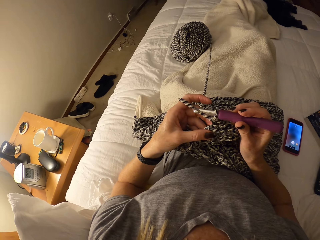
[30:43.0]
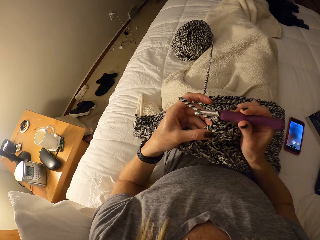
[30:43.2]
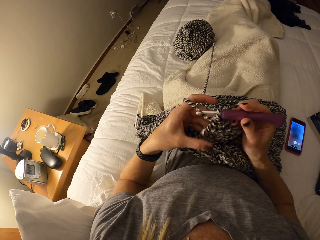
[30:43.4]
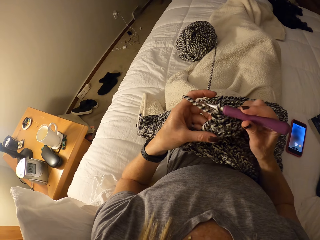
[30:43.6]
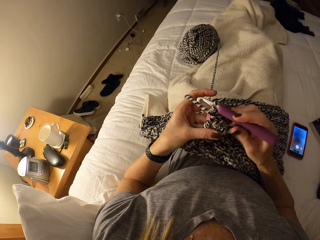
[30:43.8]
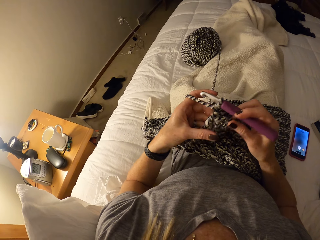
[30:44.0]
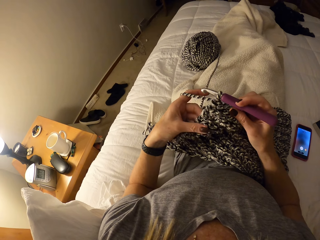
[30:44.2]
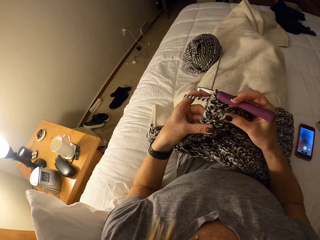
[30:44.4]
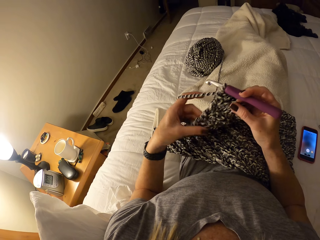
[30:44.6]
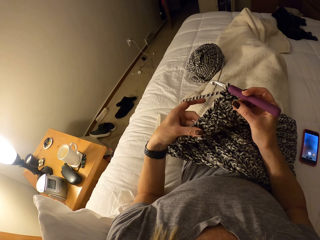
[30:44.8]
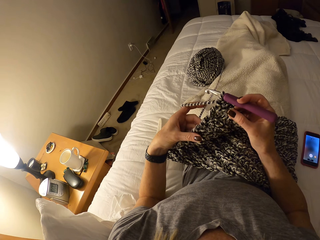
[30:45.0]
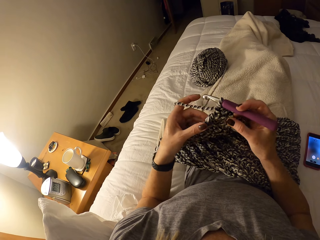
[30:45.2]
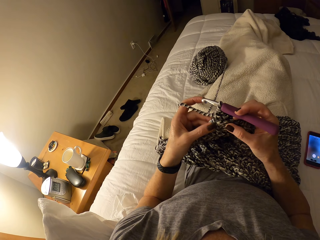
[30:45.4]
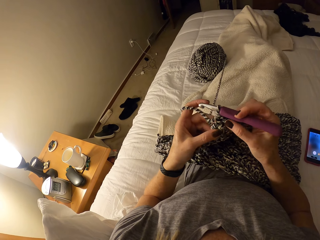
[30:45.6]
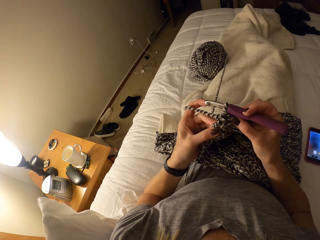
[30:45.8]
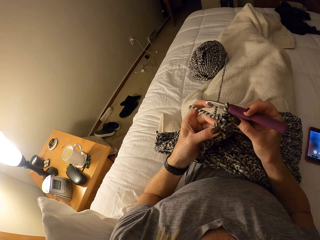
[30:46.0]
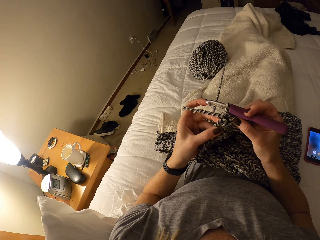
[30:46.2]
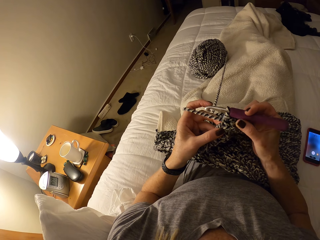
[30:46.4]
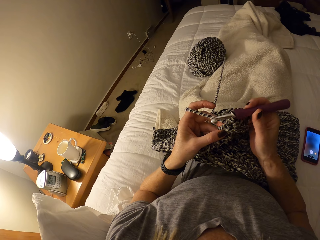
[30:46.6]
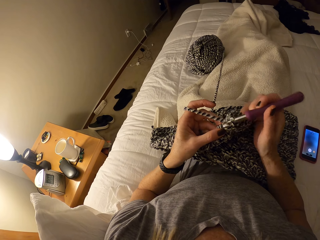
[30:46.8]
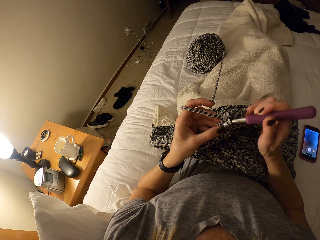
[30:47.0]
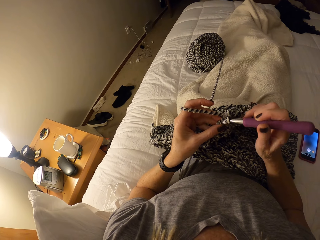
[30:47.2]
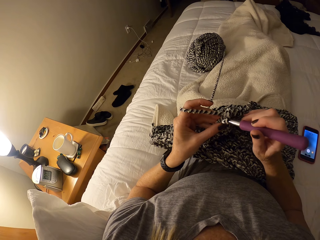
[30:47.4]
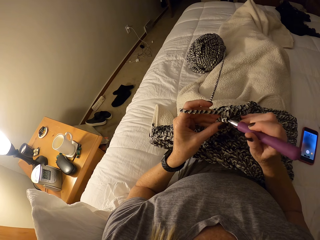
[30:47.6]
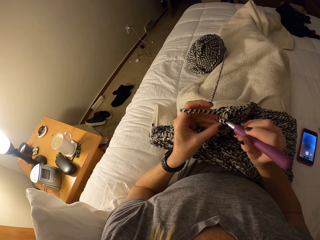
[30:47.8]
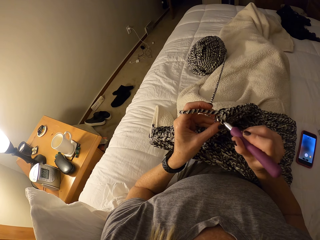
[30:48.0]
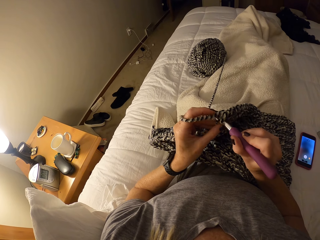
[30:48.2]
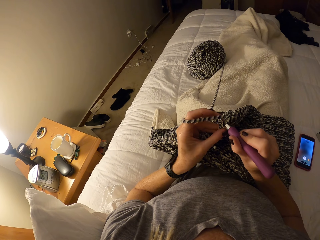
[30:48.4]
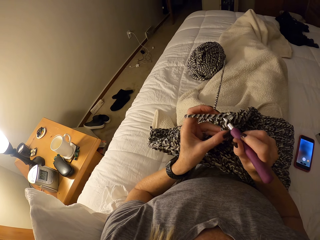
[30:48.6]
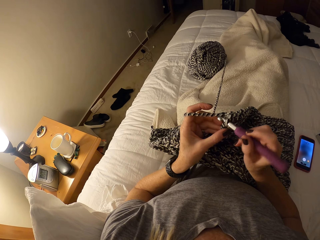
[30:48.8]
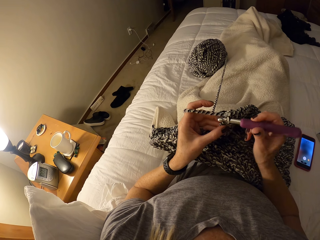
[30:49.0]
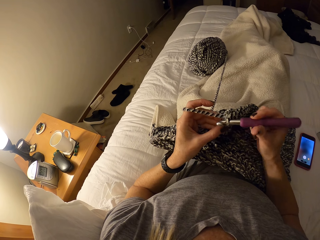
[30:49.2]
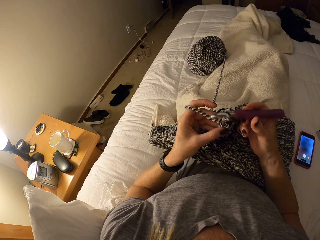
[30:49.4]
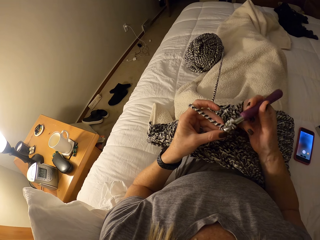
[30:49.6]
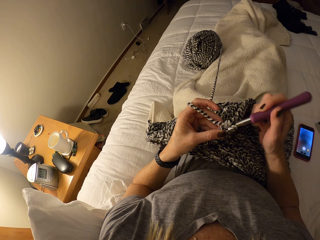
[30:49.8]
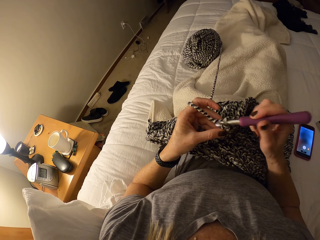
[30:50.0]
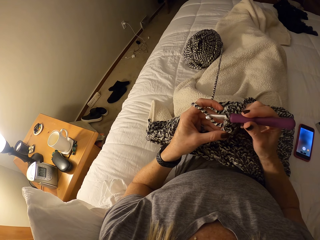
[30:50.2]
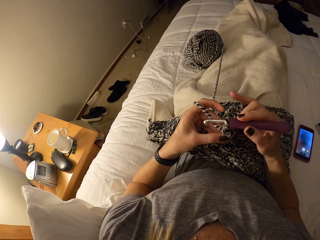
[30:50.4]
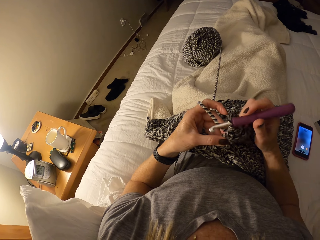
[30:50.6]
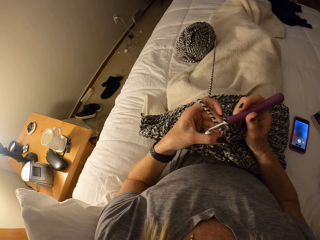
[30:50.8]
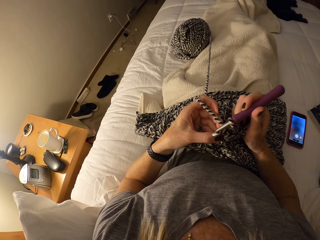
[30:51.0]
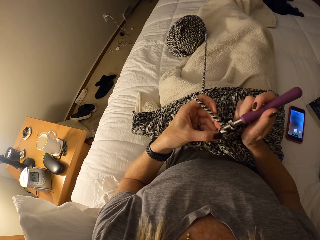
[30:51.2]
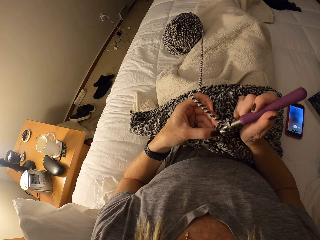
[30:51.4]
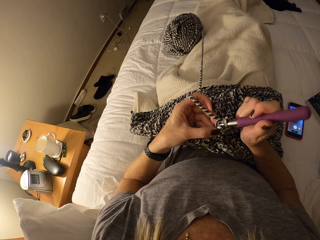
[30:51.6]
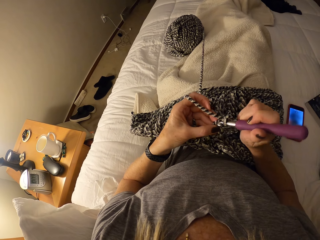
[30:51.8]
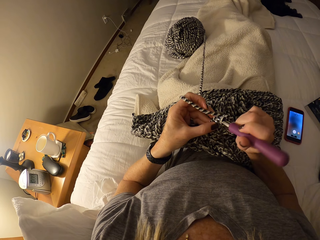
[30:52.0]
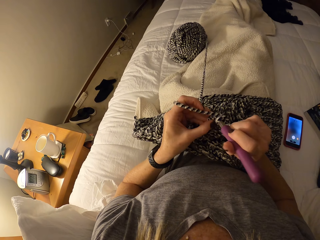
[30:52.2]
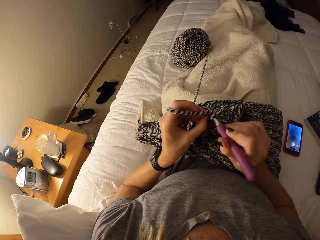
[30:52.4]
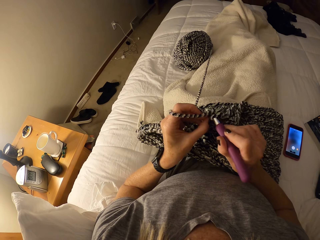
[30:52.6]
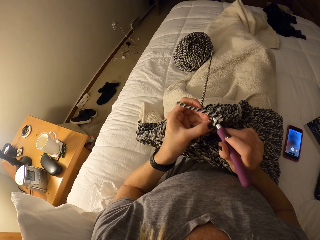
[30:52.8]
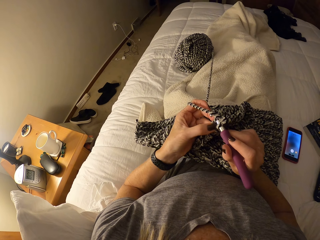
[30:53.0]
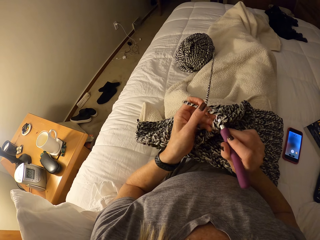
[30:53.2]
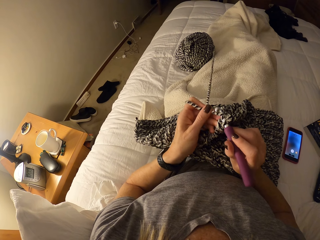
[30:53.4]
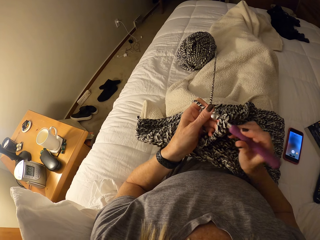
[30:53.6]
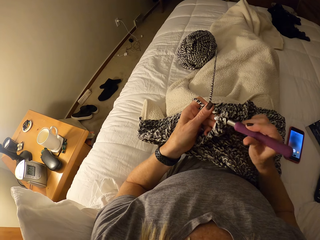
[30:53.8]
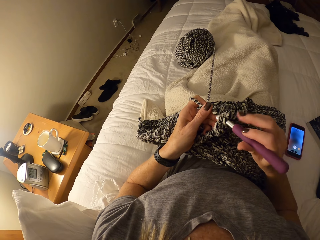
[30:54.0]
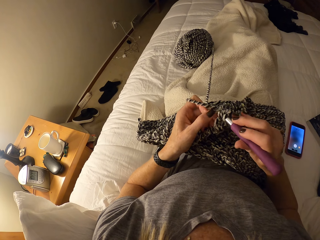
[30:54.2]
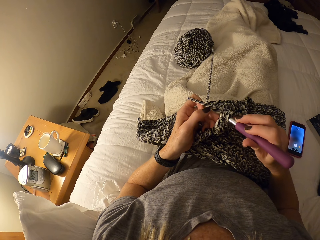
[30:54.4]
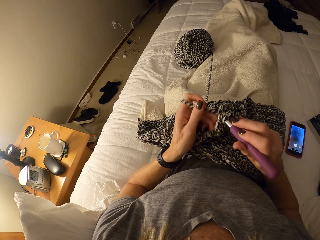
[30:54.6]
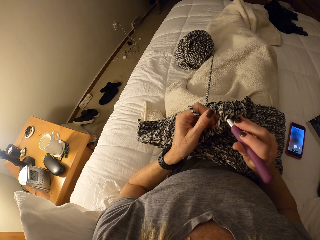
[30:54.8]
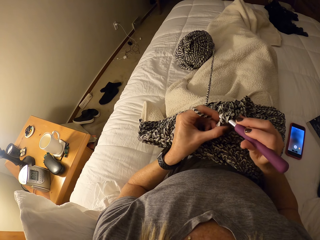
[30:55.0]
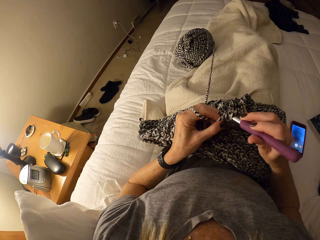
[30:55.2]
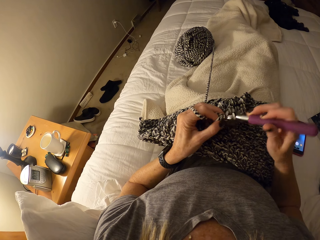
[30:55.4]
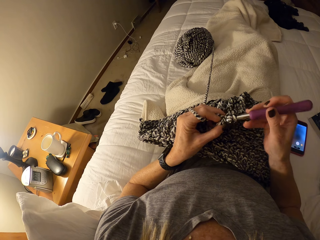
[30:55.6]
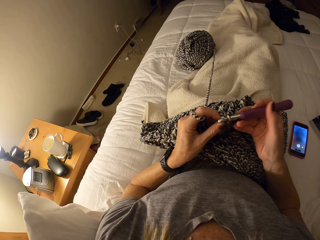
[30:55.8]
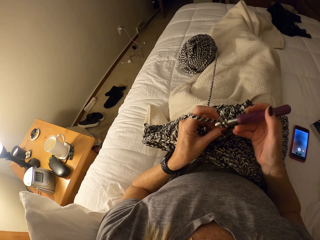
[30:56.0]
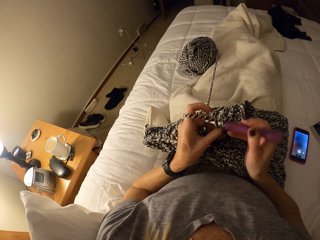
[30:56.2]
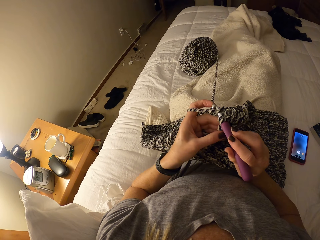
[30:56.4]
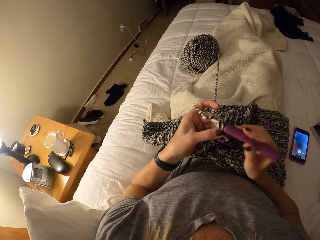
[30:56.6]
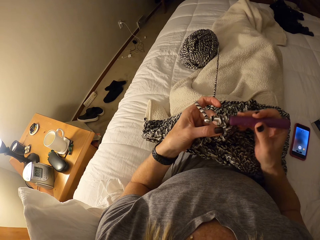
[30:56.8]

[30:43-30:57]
The camera wearer checks the fabric. They interlock loops of yarn with the crochet hook.

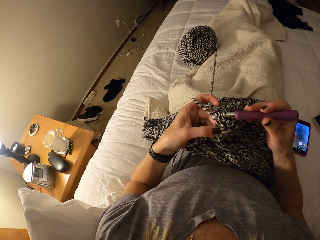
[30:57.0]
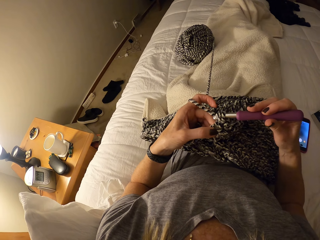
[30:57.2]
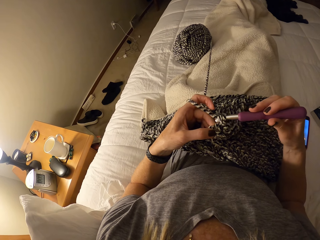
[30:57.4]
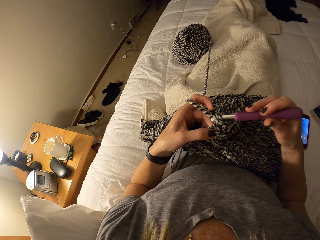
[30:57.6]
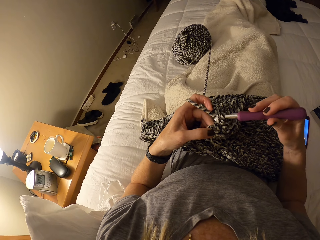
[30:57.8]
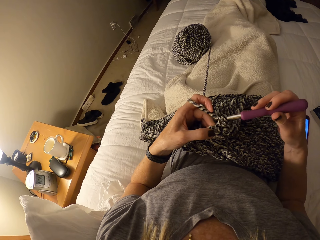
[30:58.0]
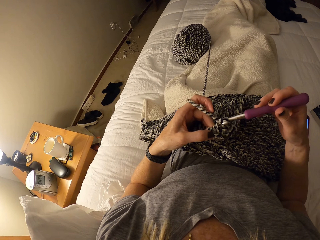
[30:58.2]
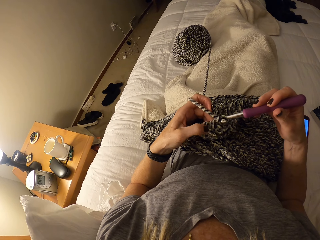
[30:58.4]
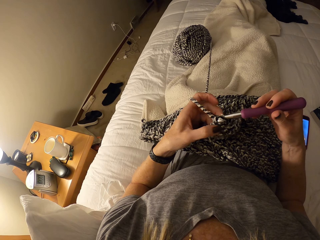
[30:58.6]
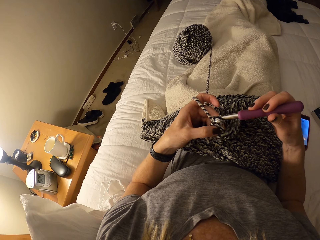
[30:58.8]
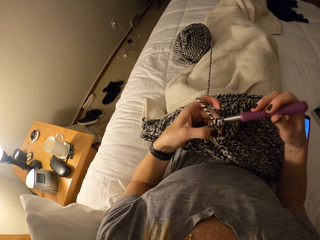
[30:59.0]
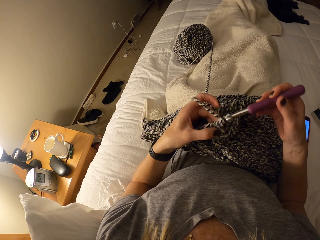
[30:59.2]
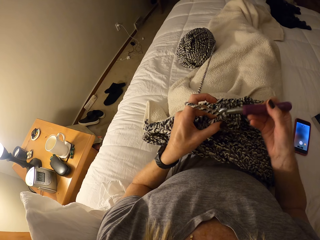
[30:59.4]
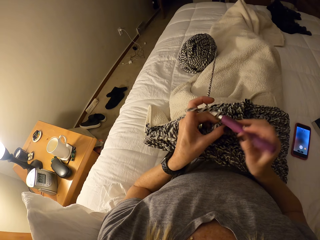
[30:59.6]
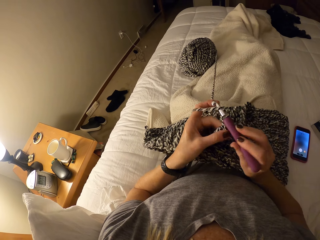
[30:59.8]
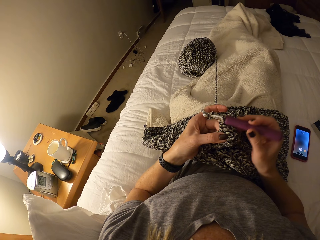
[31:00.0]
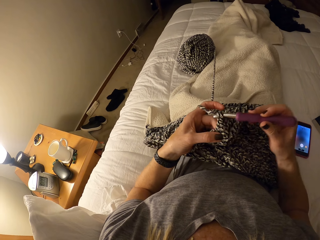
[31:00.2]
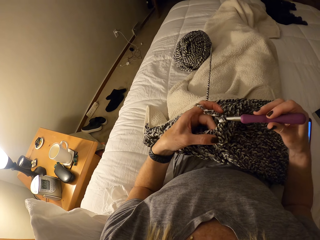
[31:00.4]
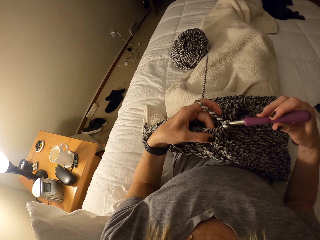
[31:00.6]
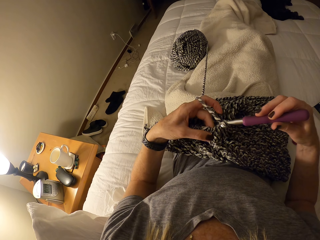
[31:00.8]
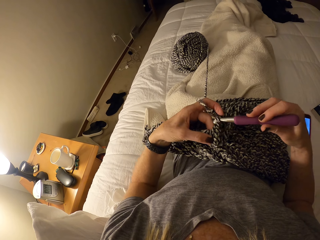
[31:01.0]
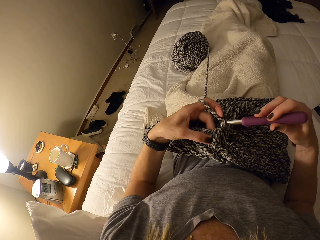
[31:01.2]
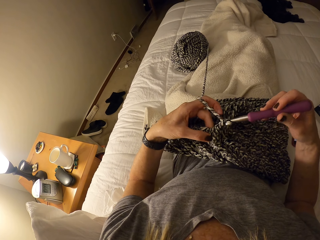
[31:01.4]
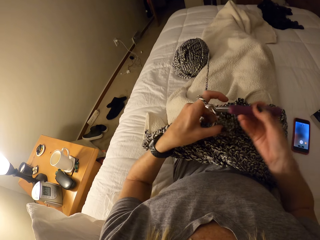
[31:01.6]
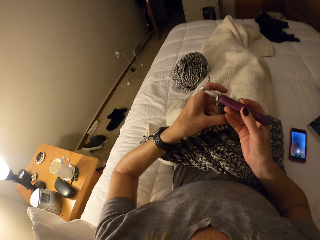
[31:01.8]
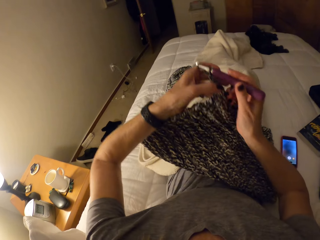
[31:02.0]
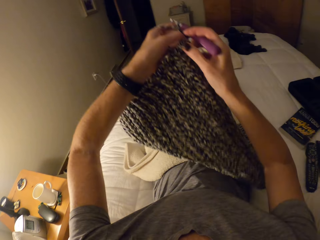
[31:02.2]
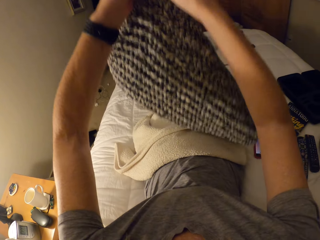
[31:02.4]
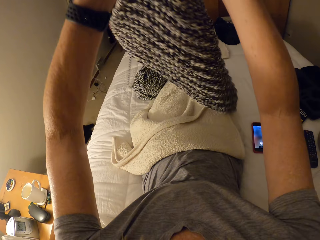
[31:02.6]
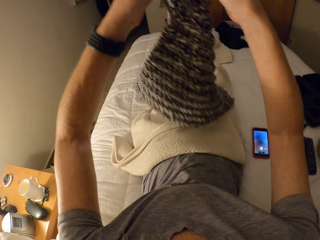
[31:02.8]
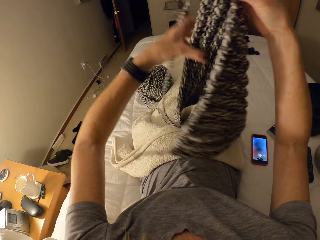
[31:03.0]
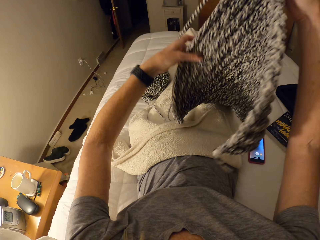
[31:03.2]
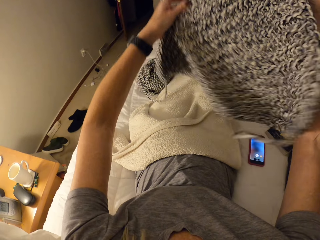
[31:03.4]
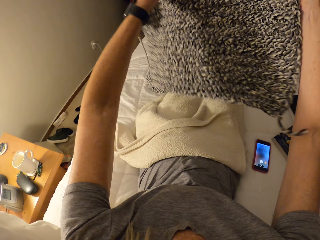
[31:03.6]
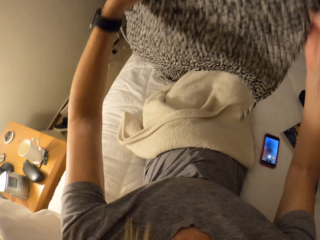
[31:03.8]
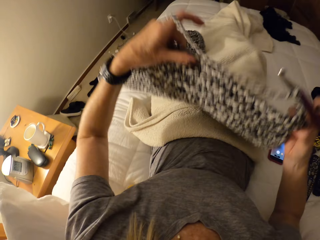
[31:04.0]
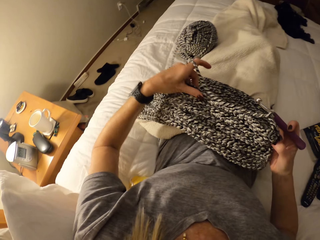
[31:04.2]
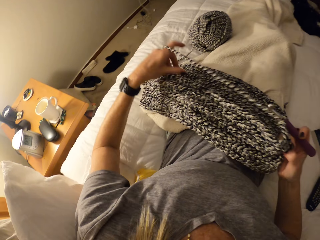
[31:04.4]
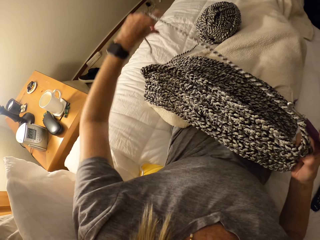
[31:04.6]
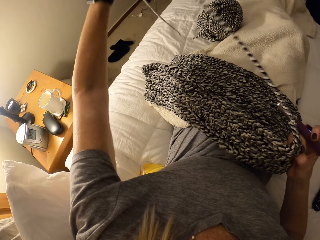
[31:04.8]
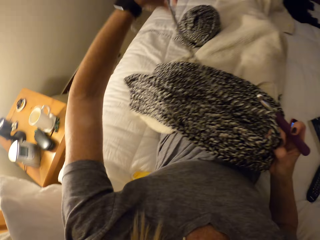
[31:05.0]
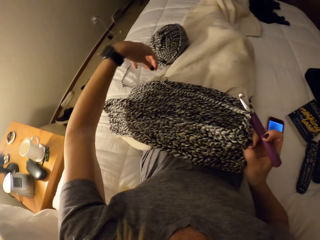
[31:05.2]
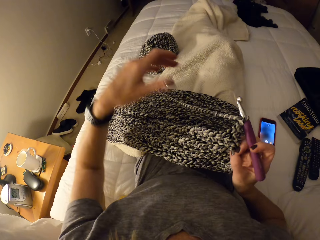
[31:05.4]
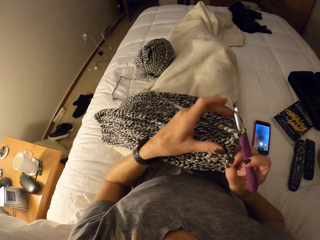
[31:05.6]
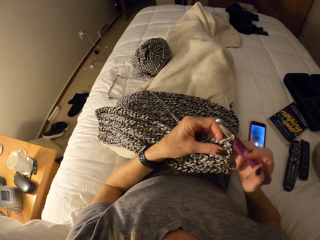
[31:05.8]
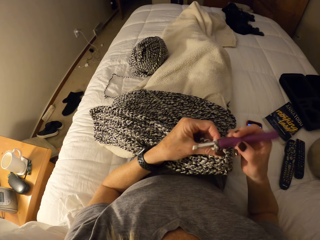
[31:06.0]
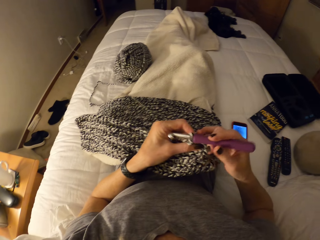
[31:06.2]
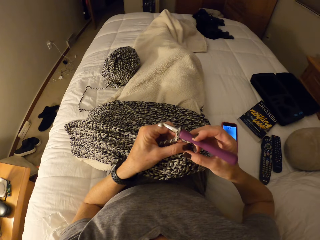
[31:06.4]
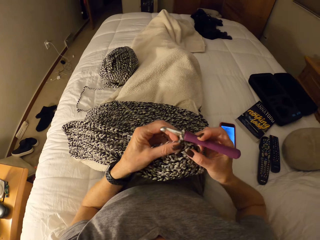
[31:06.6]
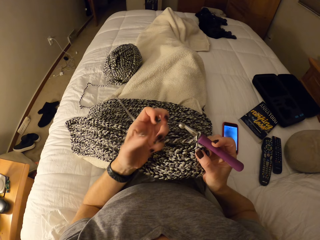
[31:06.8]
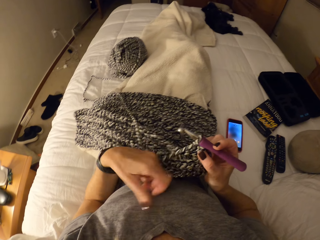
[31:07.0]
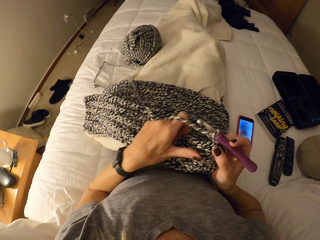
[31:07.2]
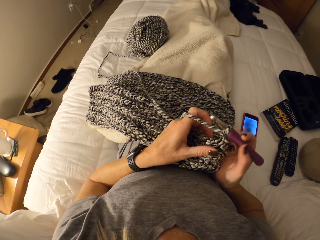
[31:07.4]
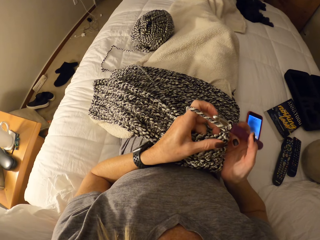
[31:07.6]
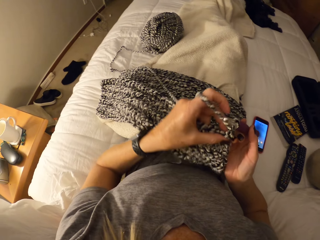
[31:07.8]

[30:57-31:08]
The camera wearer lifts up the fabric. She drops the fabric on her lap. She touches the strand of fabric.
